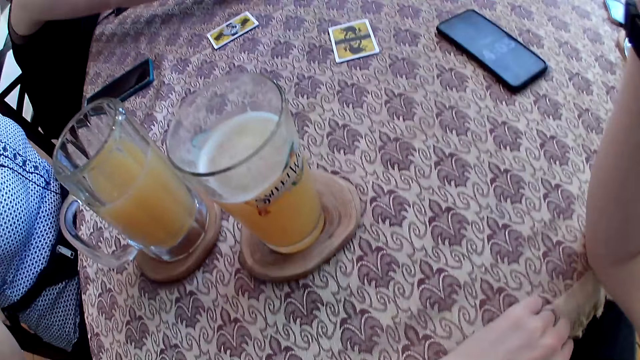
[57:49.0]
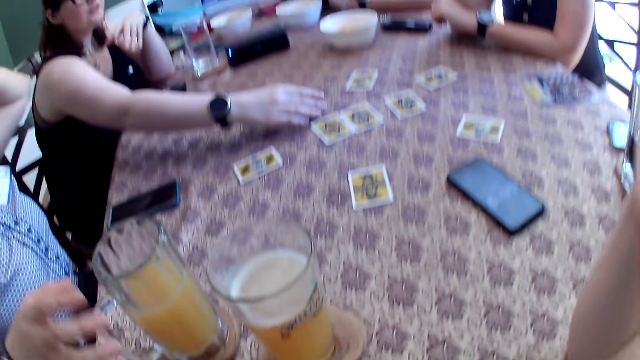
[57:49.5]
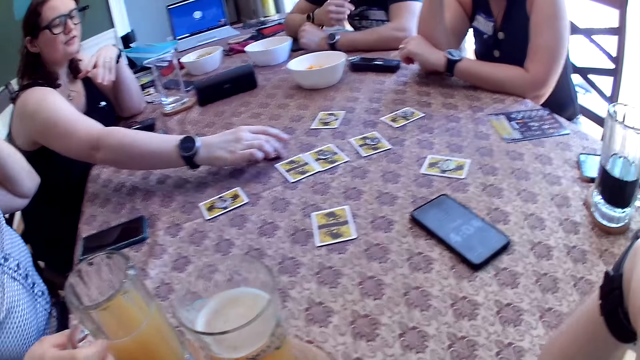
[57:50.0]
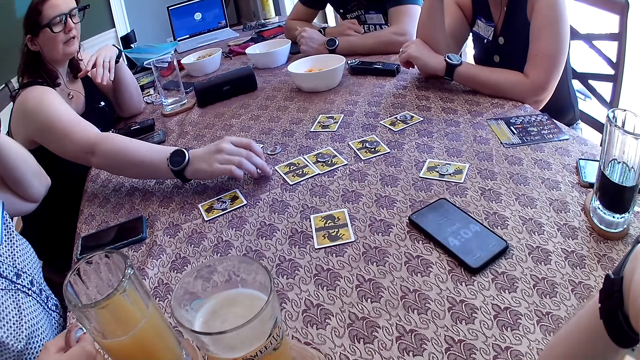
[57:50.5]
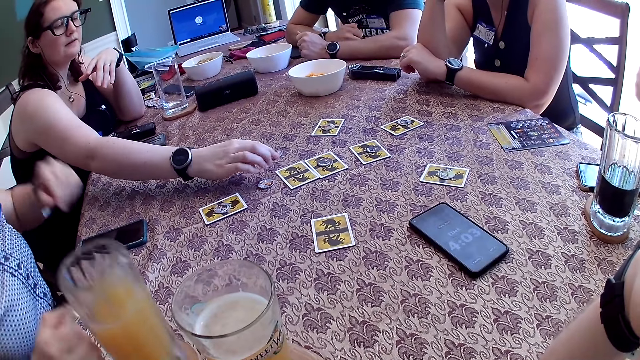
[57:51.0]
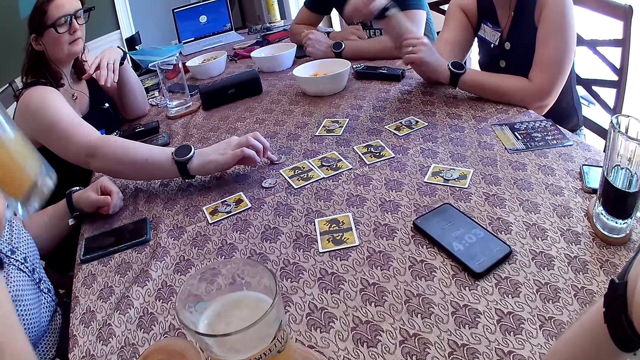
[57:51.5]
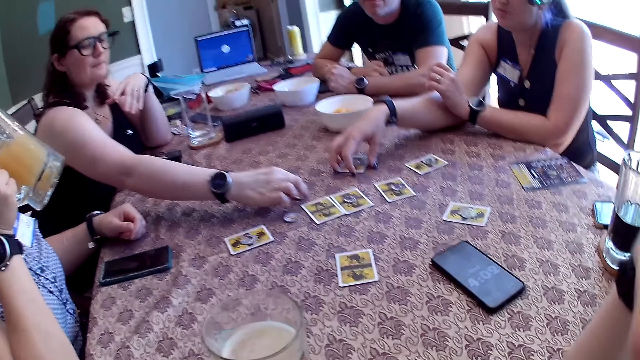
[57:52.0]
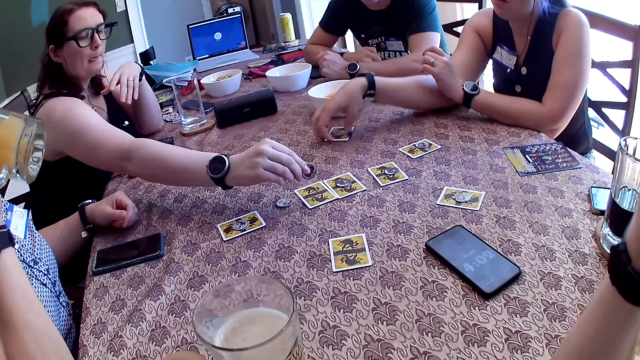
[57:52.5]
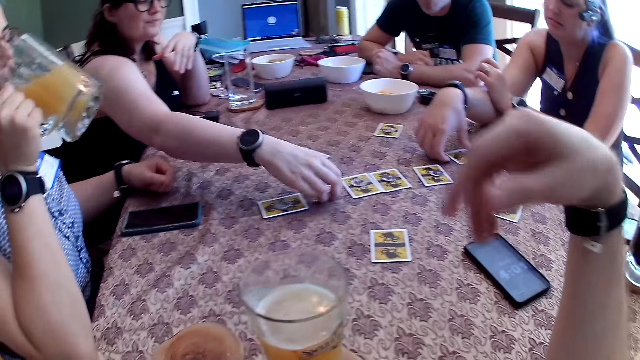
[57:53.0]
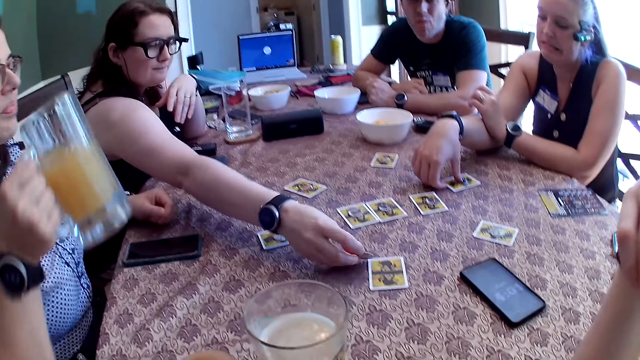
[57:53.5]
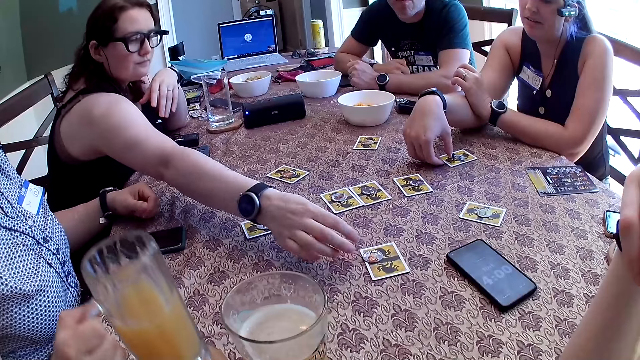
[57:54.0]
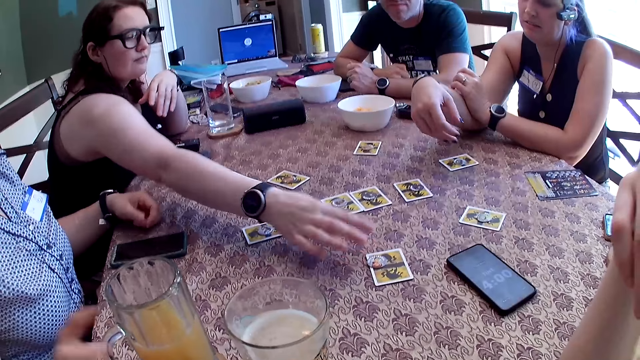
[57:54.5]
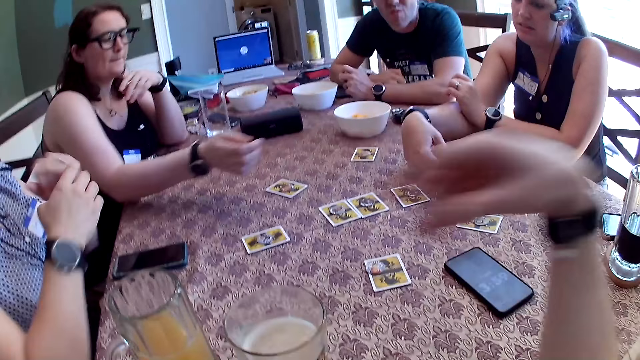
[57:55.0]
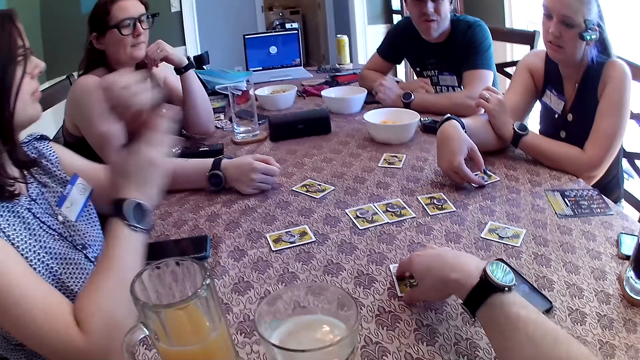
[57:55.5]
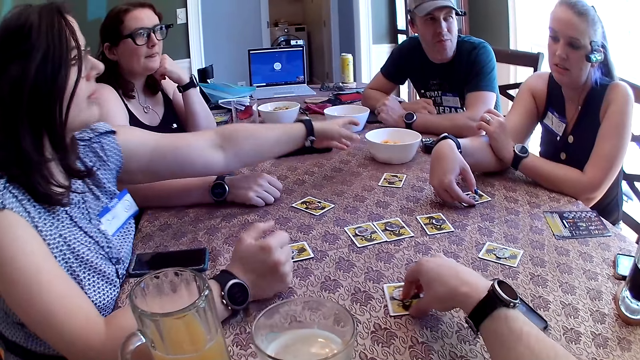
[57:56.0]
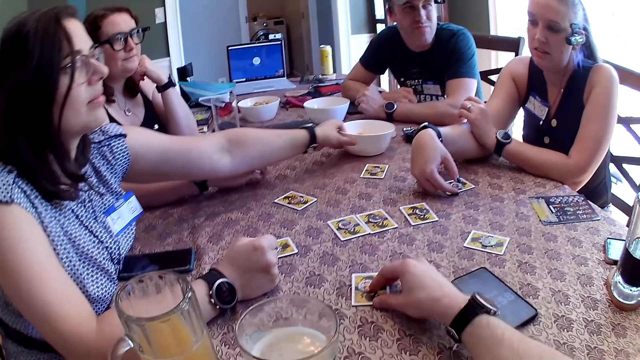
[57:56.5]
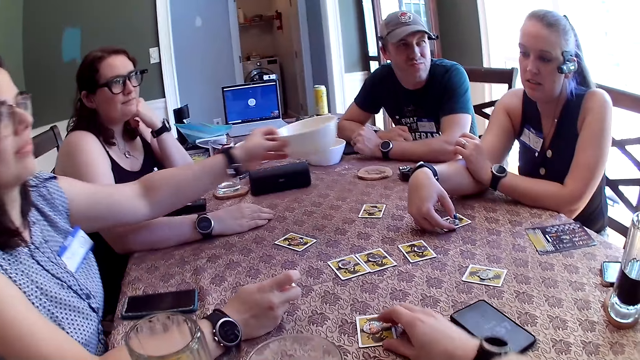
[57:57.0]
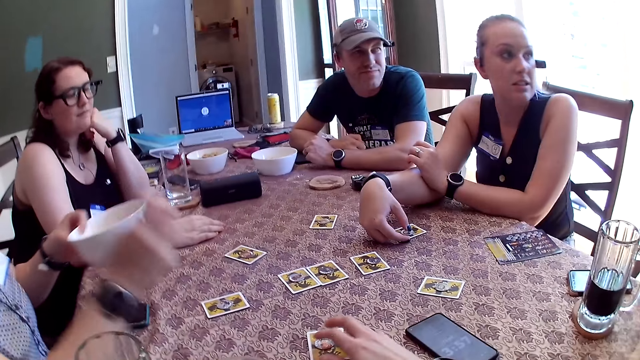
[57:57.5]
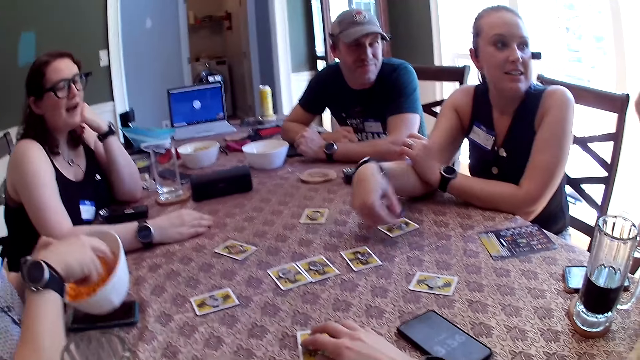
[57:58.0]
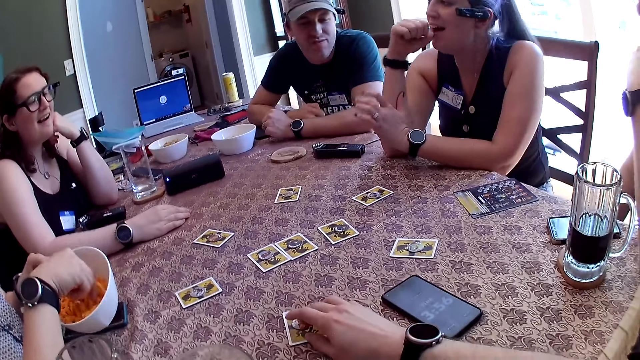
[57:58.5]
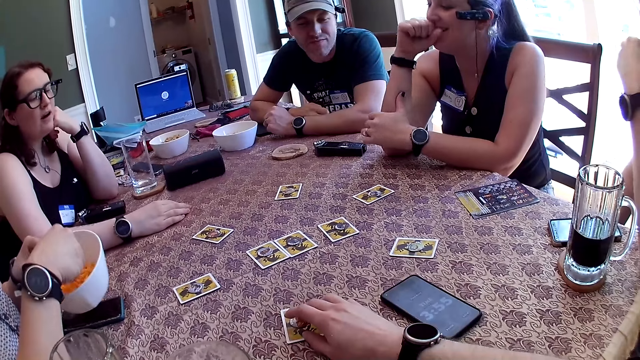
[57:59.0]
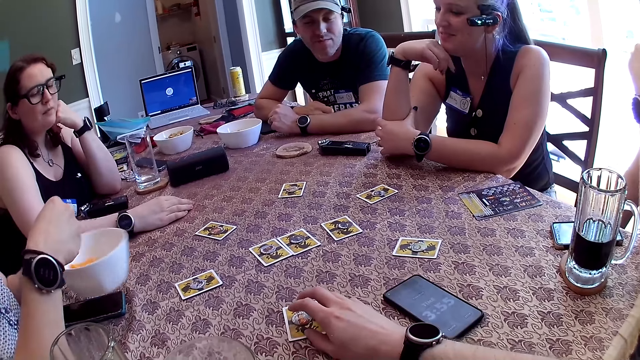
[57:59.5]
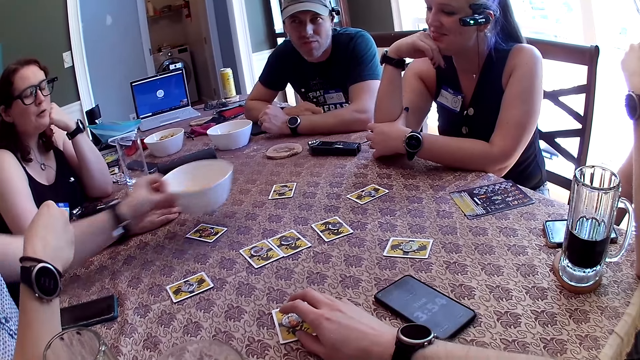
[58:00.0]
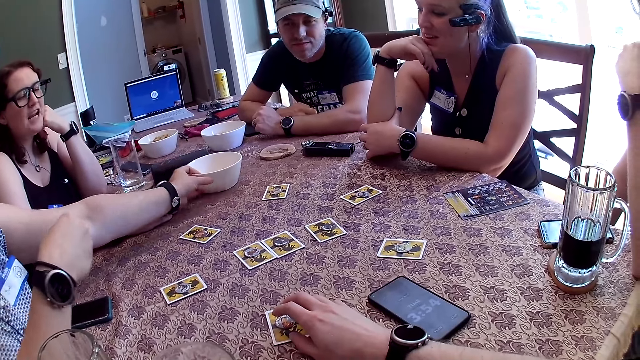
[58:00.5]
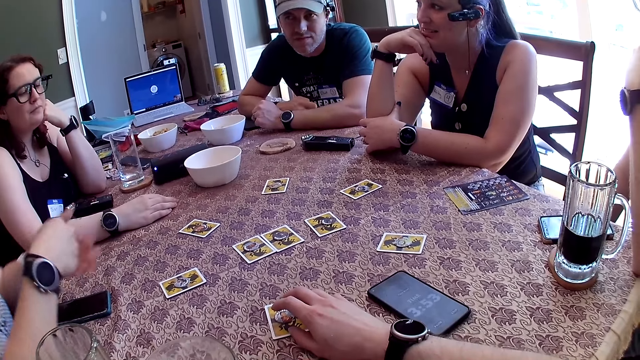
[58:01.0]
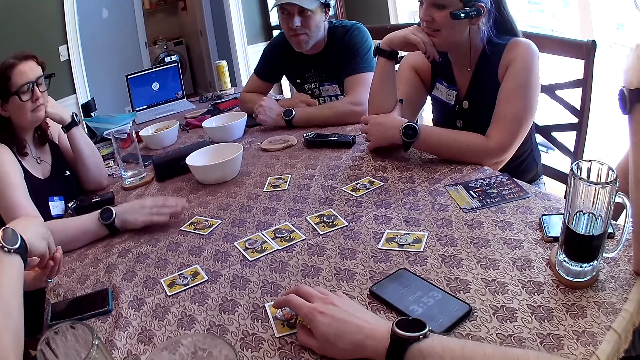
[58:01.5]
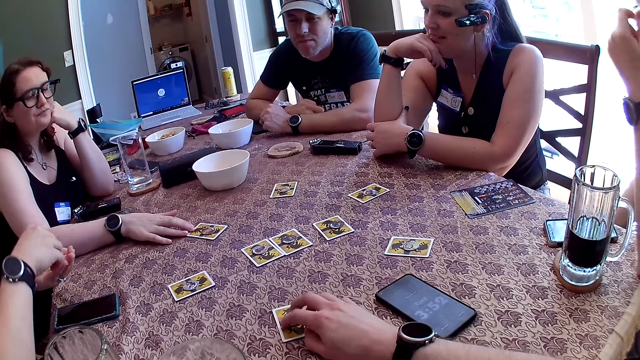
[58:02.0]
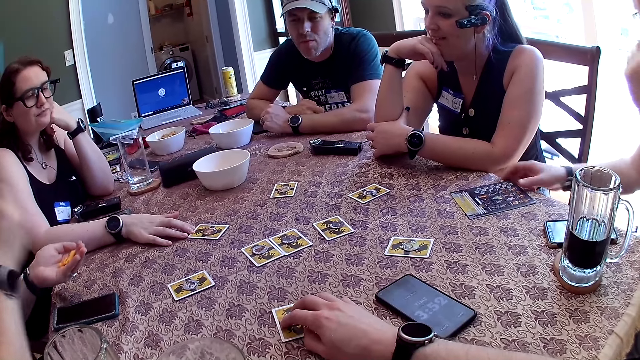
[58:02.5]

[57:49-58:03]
A woman moves some tokens on the table with her right hand. Another woman touches a glass. She carries the glass cup from the table with her right hand. A third woman moves a card. The second woman drinks from the glass cup in her right hand. The camera wearer points their fingers. The second woman puts the glass down. The camera wearer touches the card. The second woman points a finger. The first woman puts her hands on the table. The second woman carries a plate of crackers from the table with her left hand, and takes from the crackers in the plate with her right hand. The third woman puts her hand on her face. The second woman drops the plate of crackers on the table with her left hand, and puts the crackers on her left hand from her right hand. The first woman touches the card.

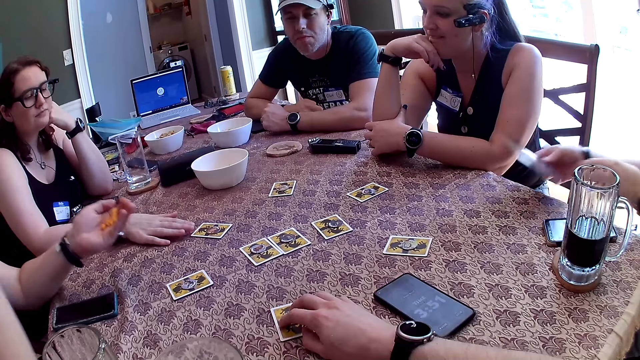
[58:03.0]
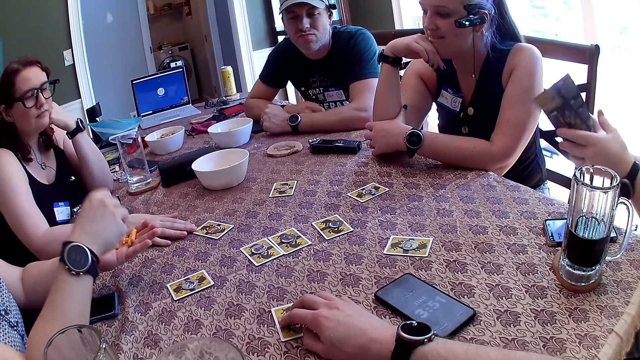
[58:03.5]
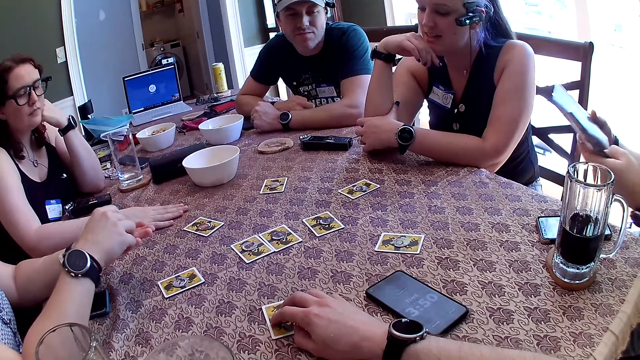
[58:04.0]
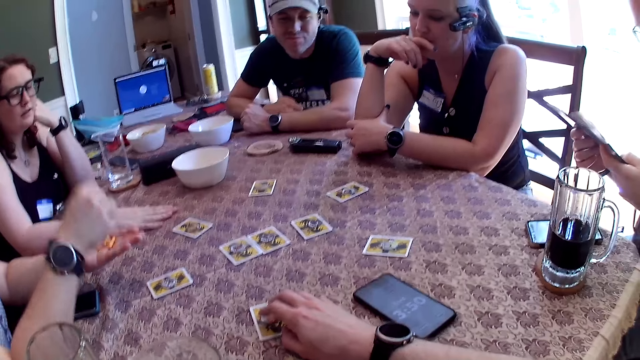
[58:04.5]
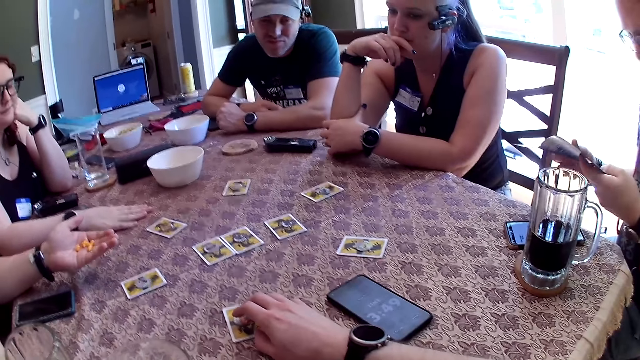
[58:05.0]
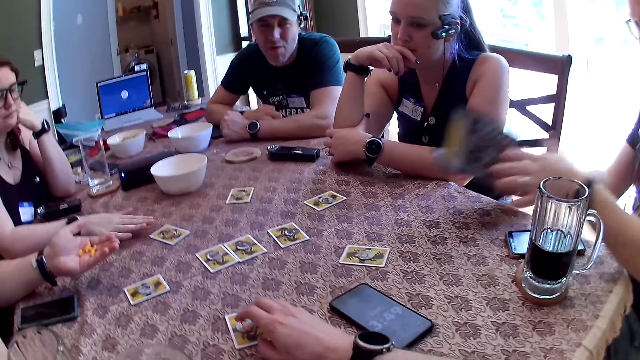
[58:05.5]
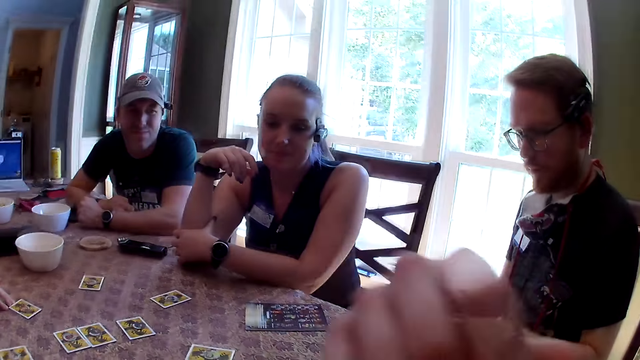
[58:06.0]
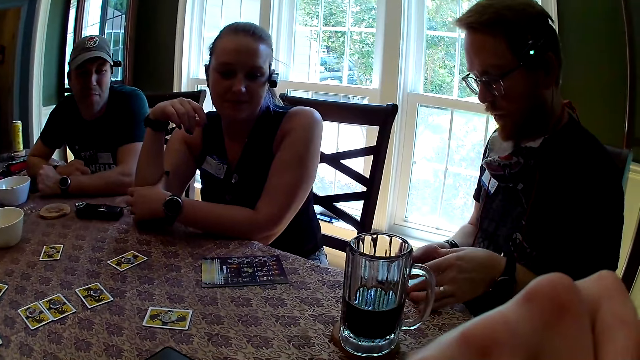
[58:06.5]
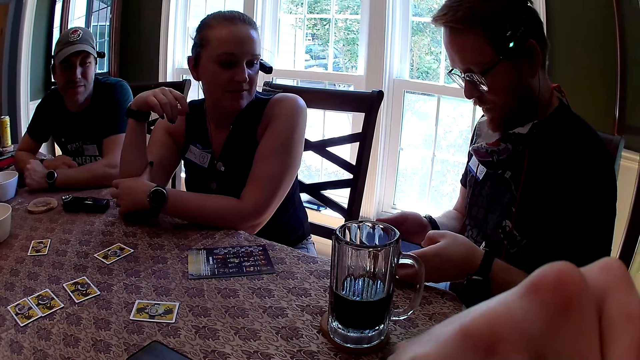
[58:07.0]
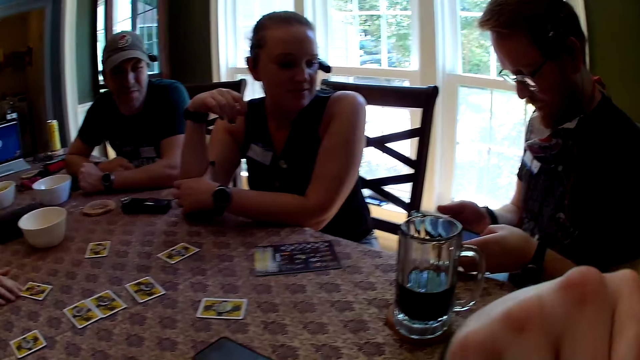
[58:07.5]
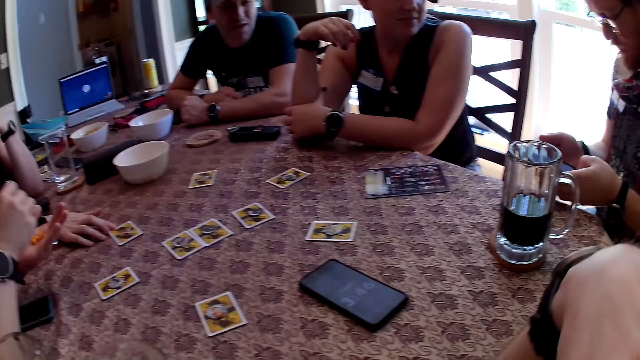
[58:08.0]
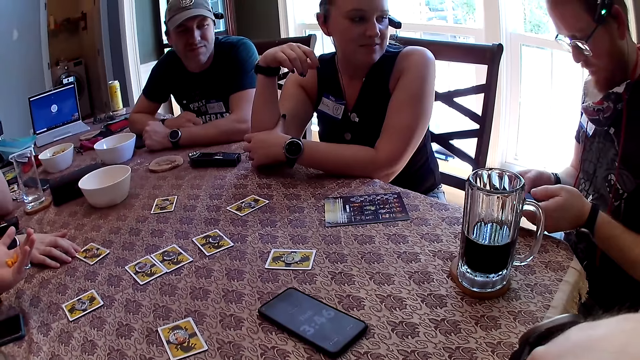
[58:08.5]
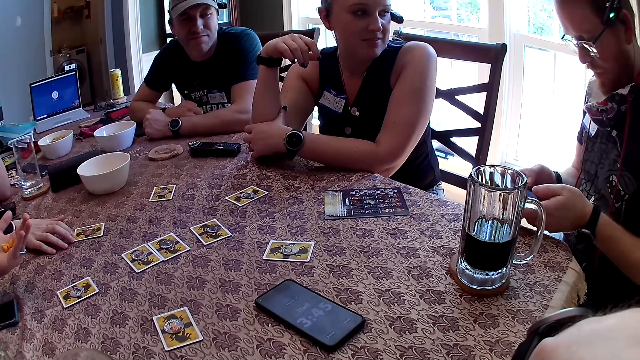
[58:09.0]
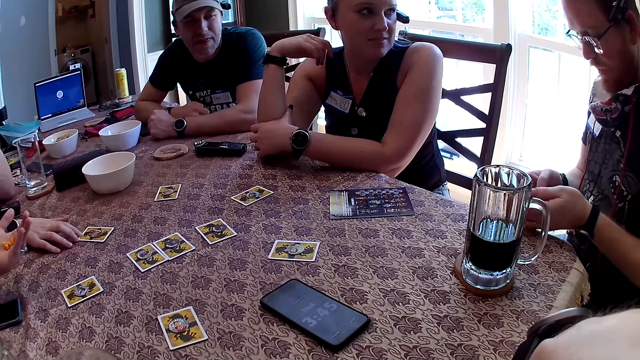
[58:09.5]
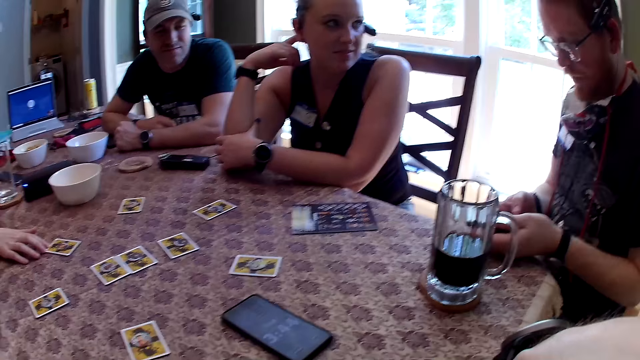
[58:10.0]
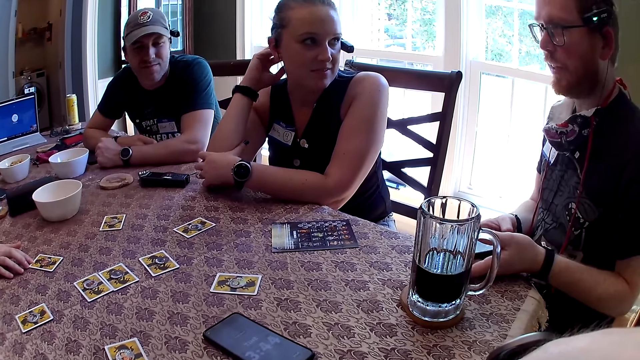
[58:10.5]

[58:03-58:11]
A woman eats snacks. The camera wearer drinks juice from a glass cup with his right hand. A man picks up a pamphlet from the table with his right hand. The woman picks up snacks and eats the snacks. The man drops the pamphlet on the table with his right hand. The camera wearer raises his hand. The man picks up a phone and operates the phone with his hands.
